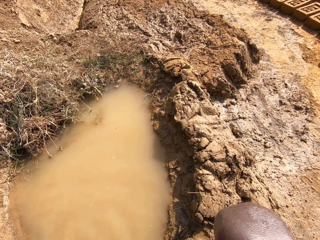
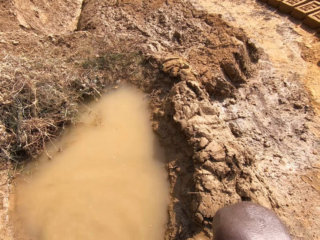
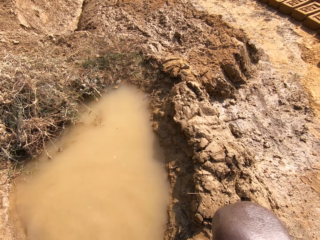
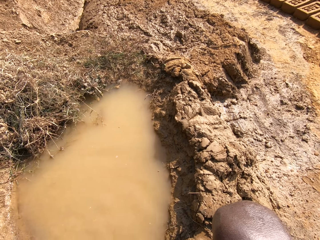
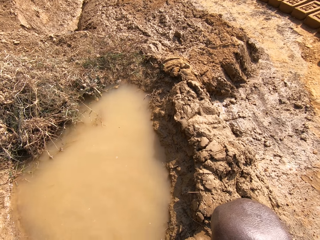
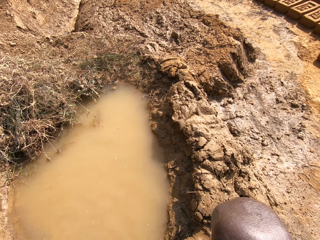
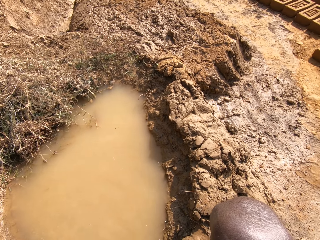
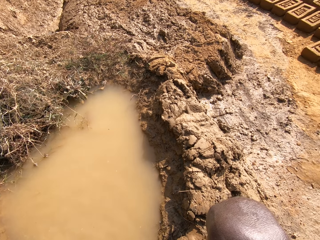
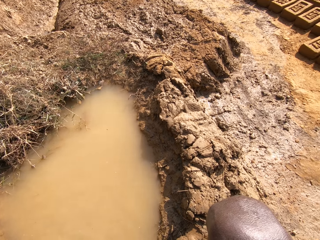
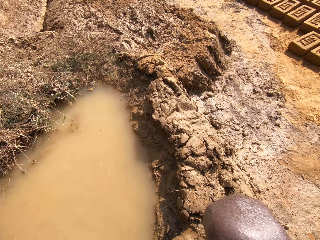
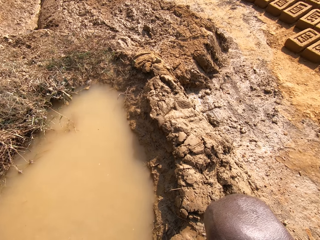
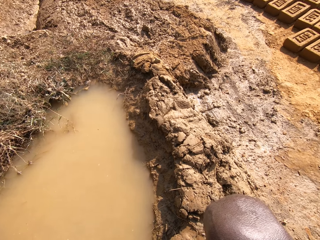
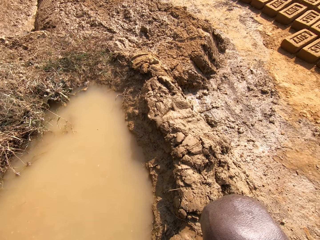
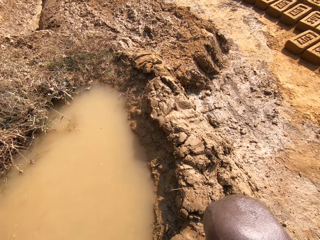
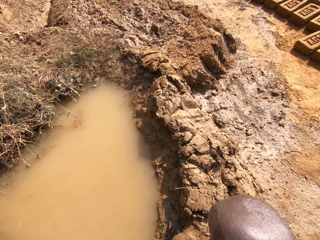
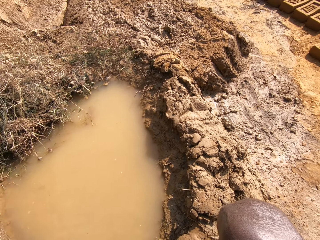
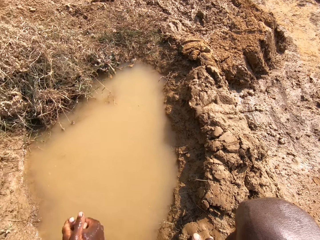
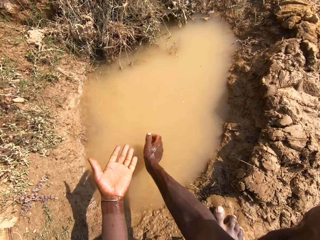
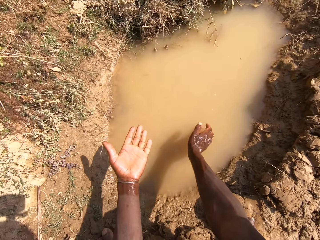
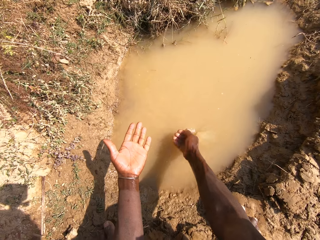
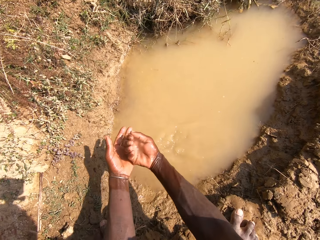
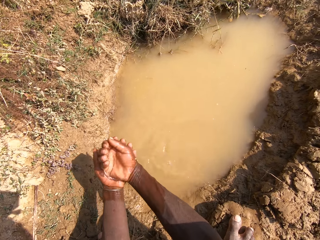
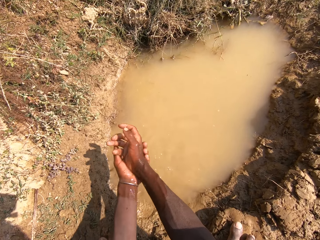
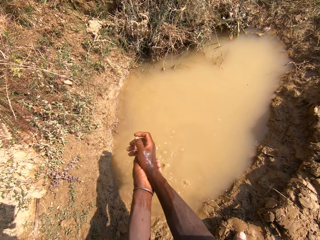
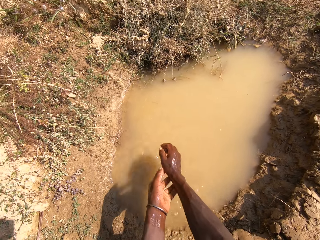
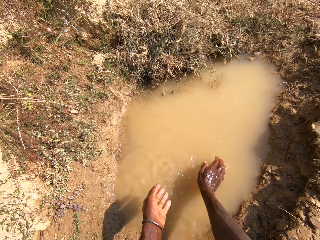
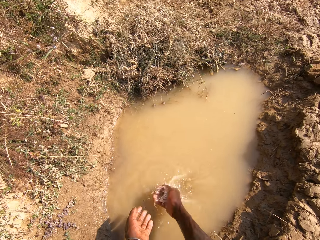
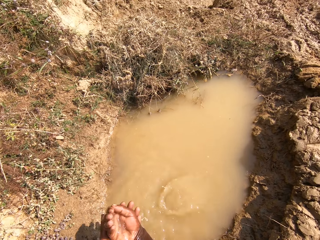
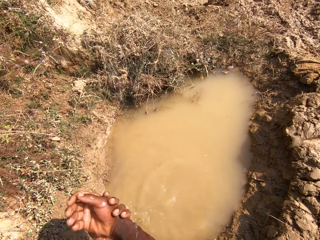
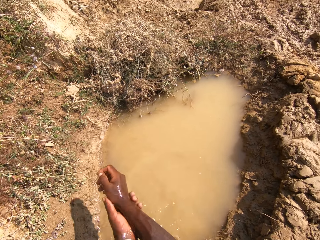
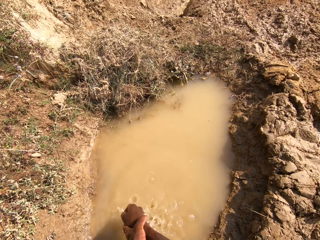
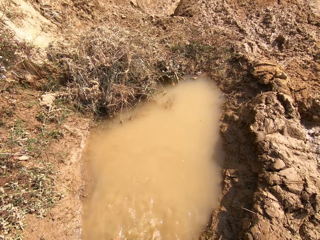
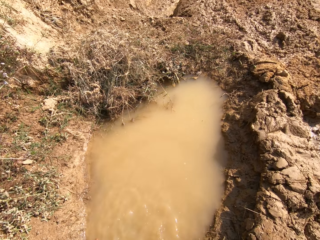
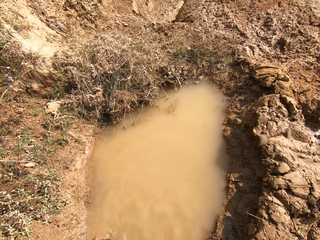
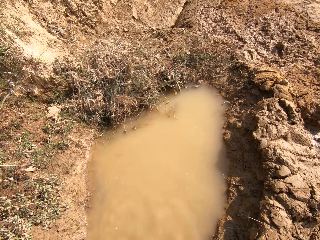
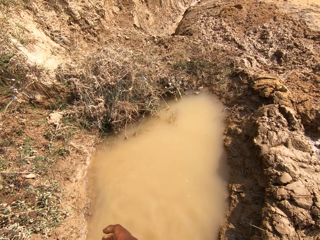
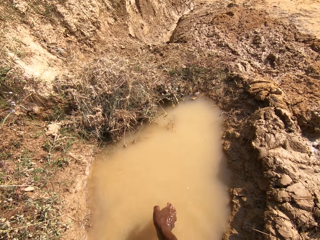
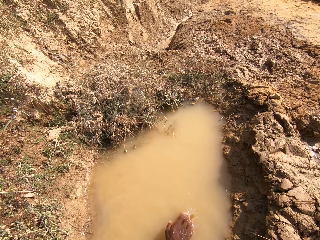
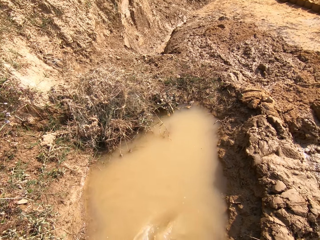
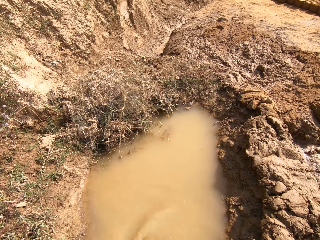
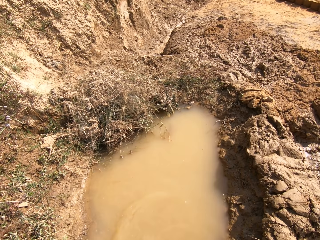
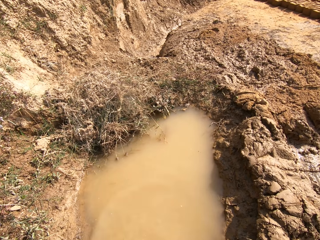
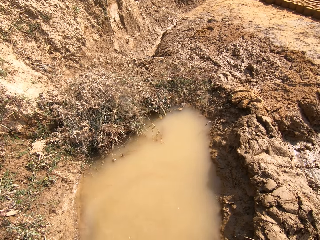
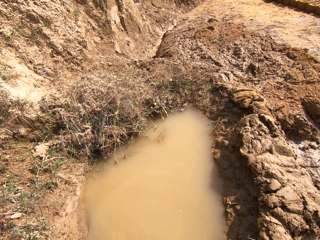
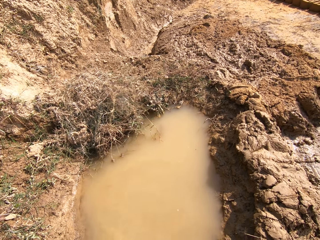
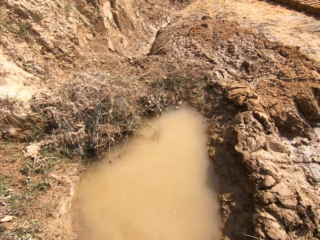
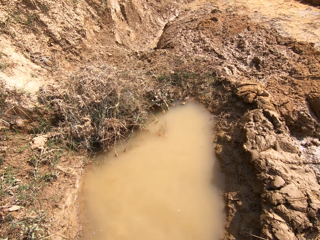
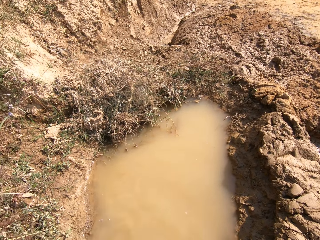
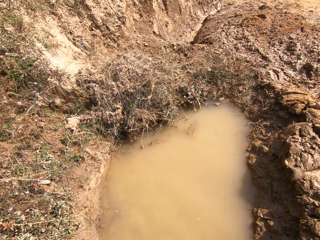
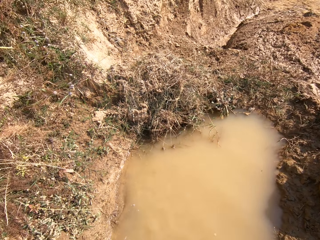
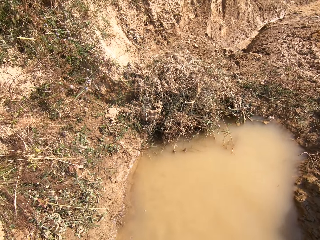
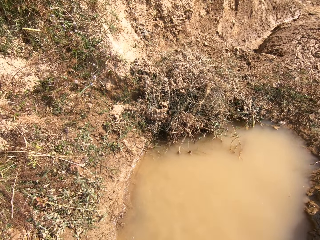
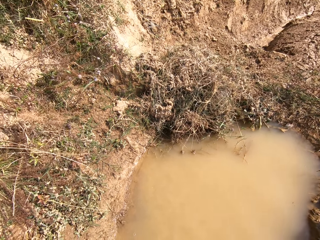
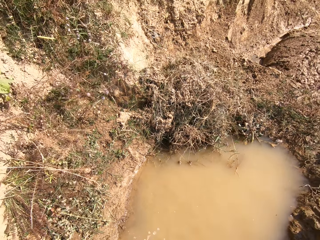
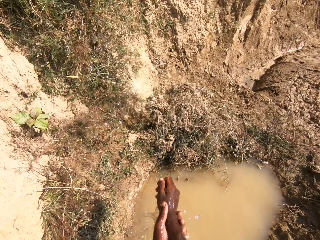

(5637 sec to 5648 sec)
The camera wearer washes the hands with water, scoops water with the hands and washes the hands with water.

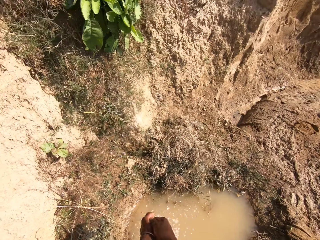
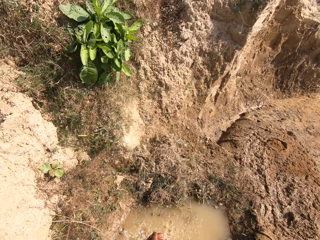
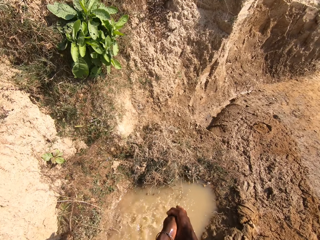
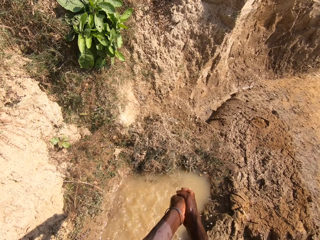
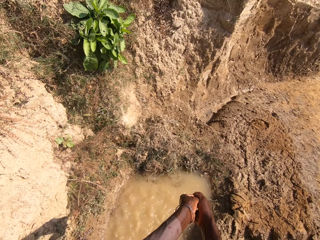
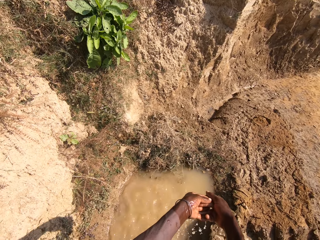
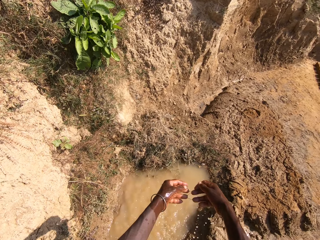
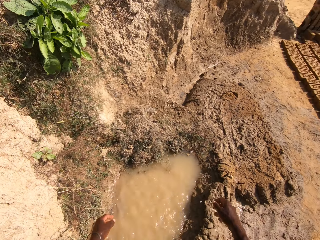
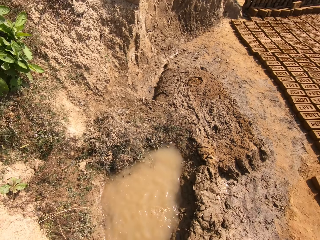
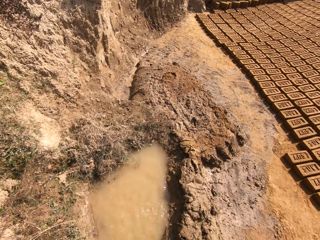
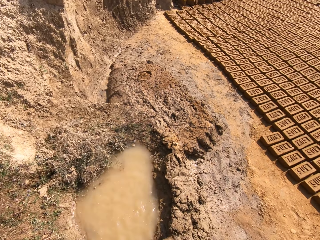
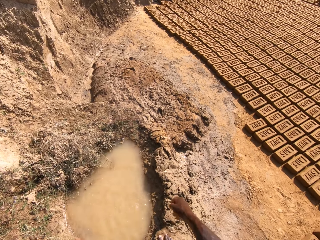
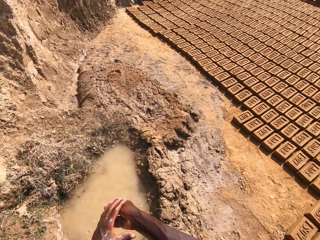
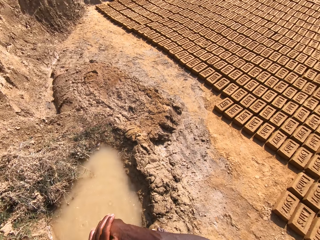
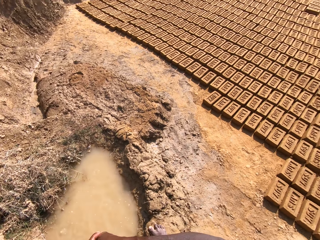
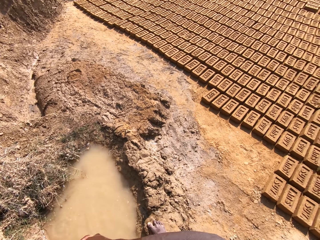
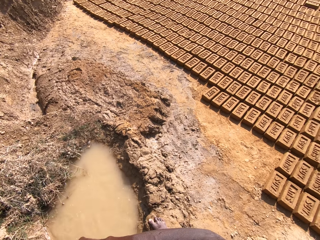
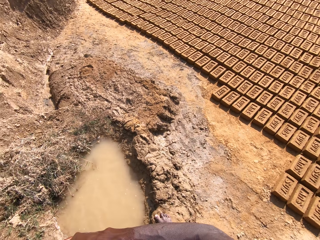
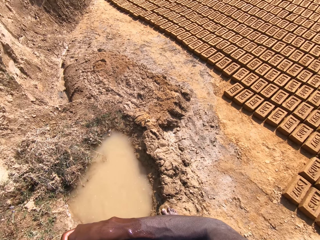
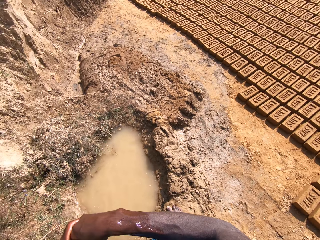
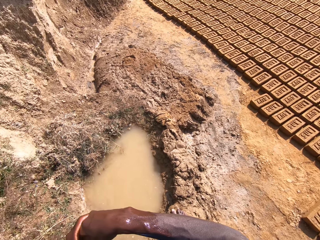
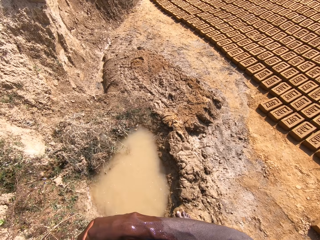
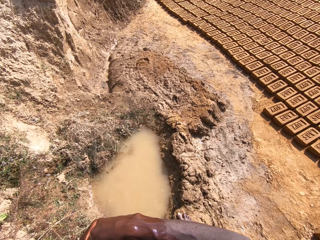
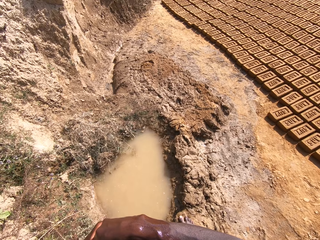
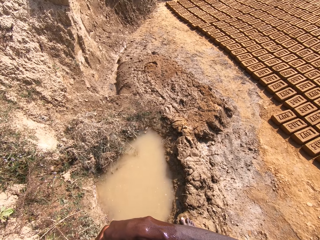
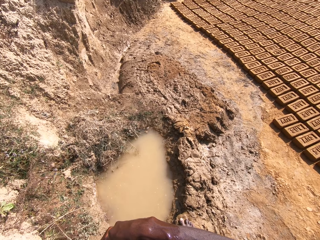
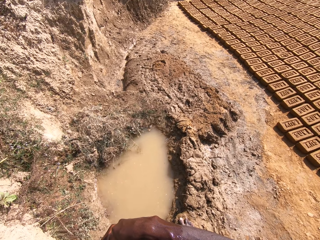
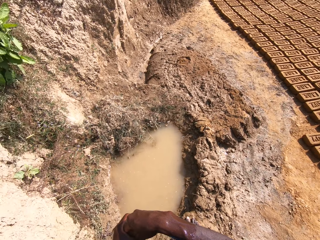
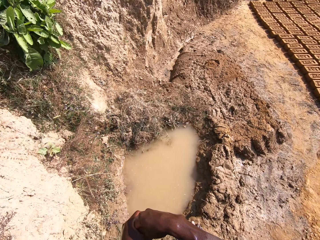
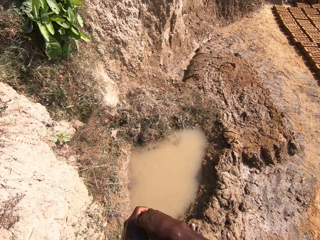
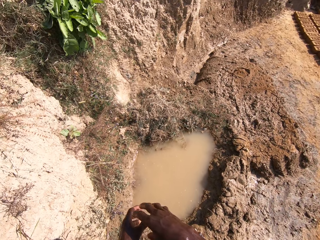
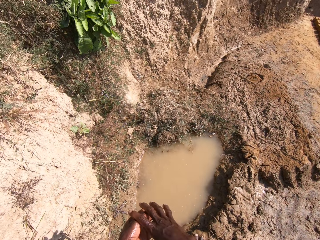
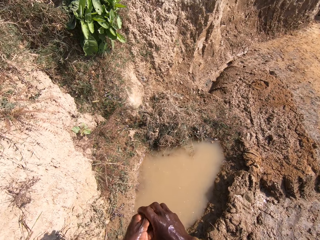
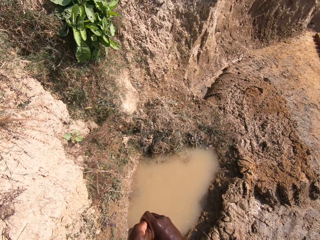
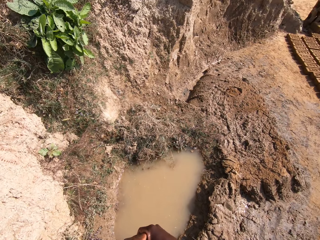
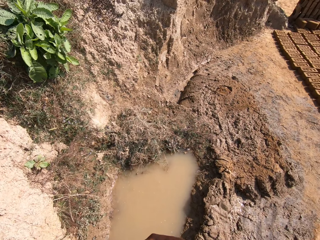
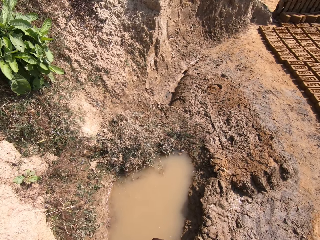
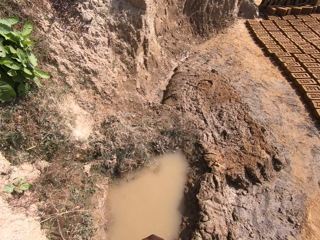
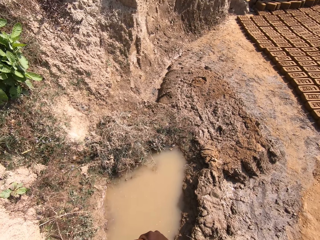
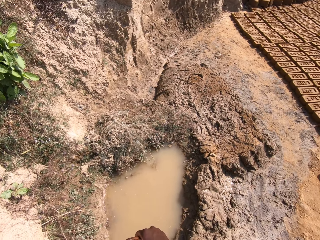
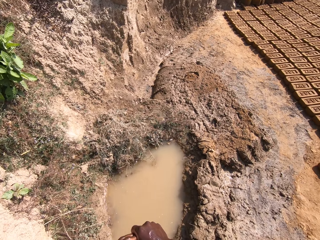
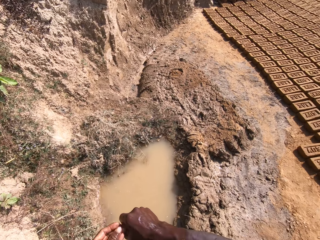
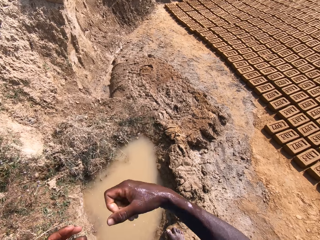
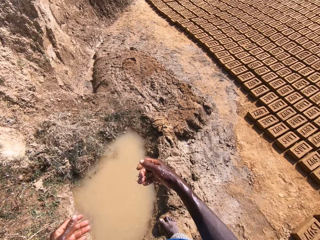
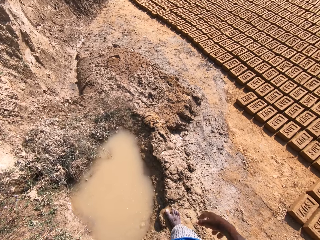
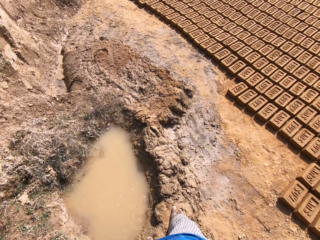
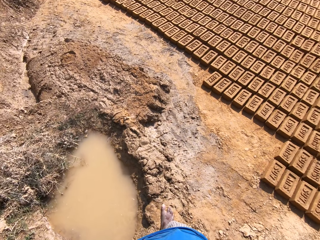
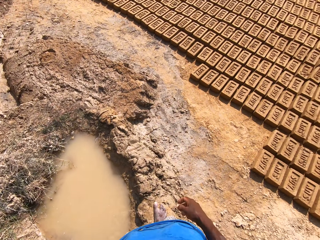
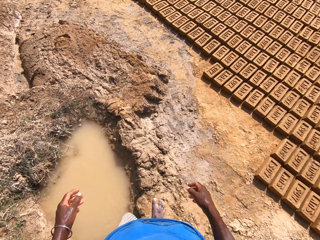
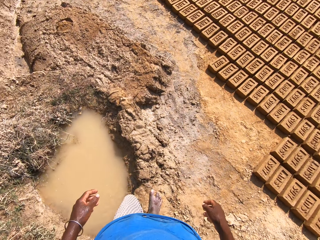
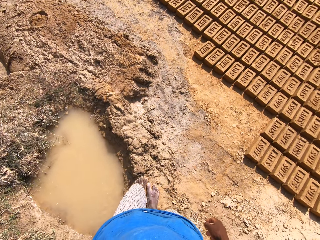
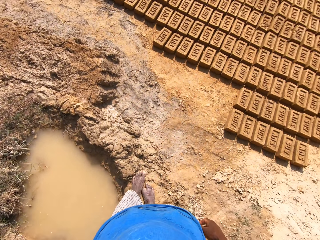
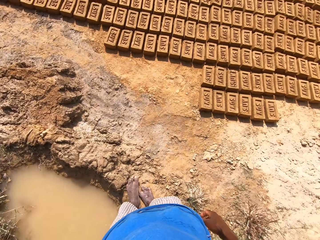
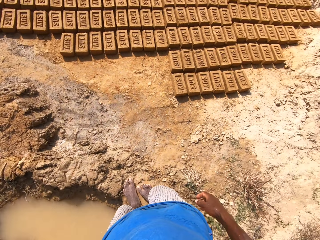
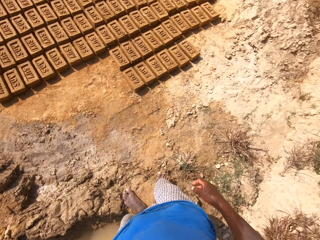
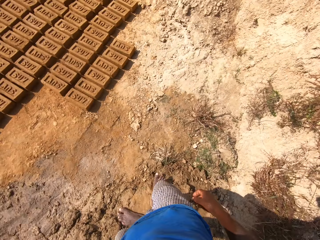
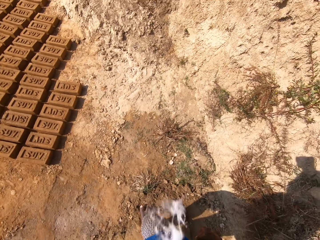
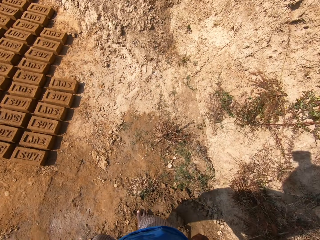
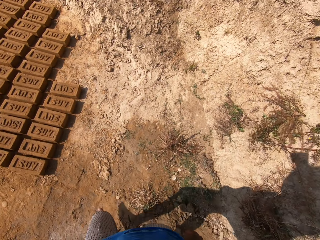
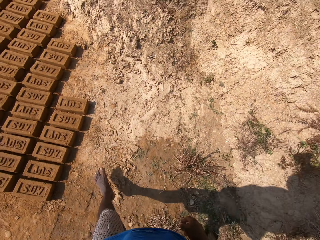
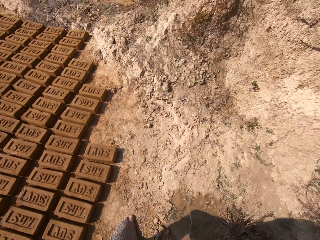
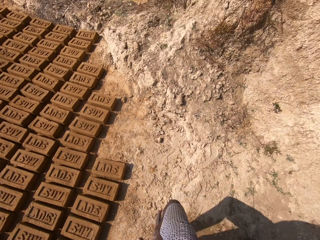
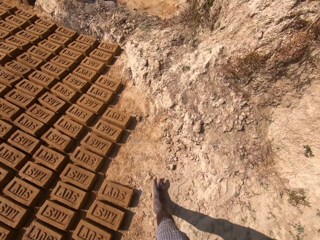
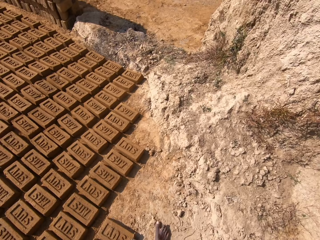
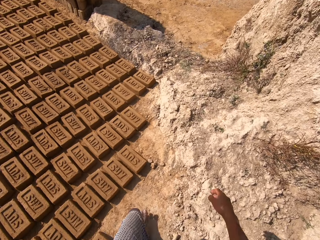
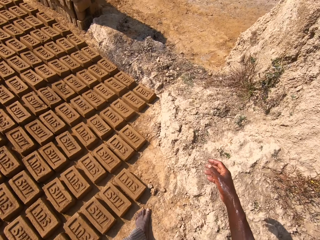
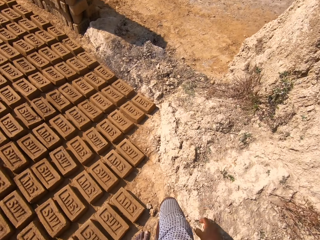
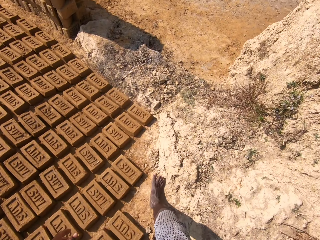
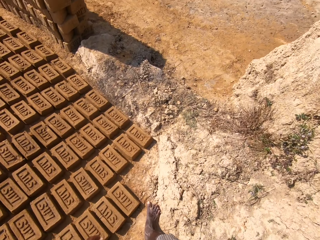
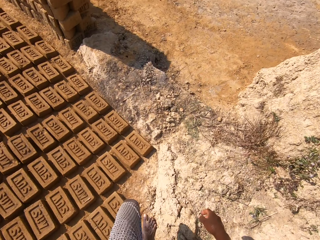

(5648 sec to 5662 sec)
The camera wearer washes the hands with water. They look around. They move hands. They look around. They shake hands. They turn around. They look around. They spit saliva on the ground. They walk on the ground.
